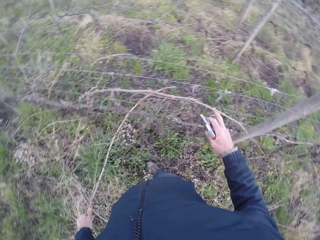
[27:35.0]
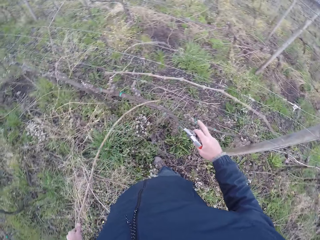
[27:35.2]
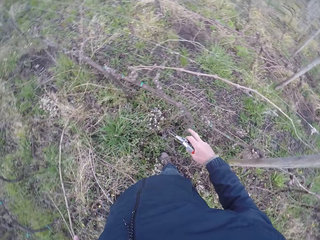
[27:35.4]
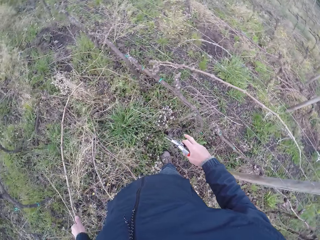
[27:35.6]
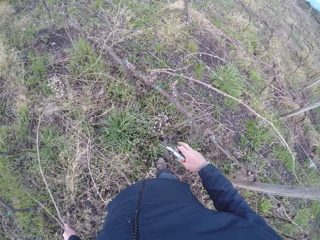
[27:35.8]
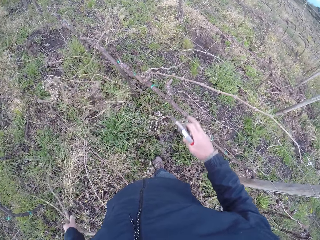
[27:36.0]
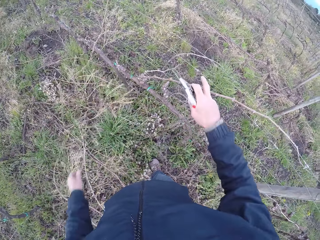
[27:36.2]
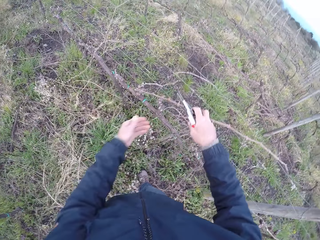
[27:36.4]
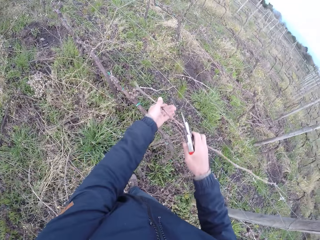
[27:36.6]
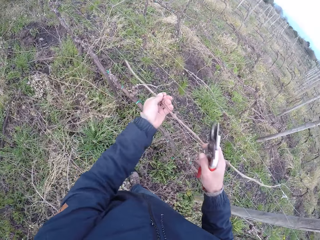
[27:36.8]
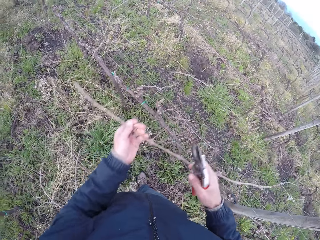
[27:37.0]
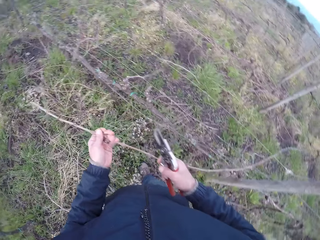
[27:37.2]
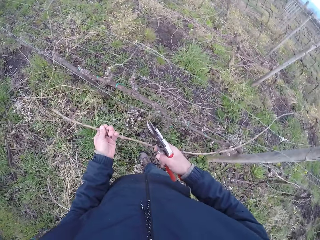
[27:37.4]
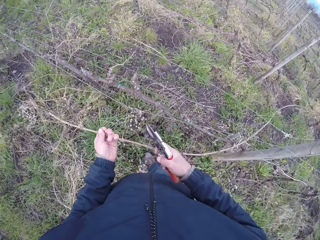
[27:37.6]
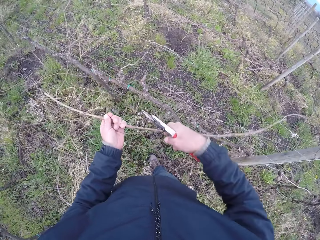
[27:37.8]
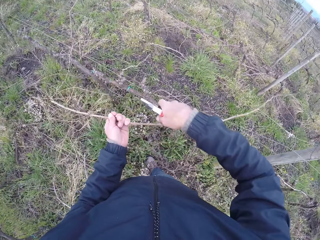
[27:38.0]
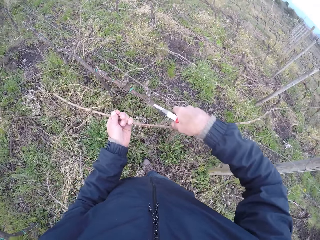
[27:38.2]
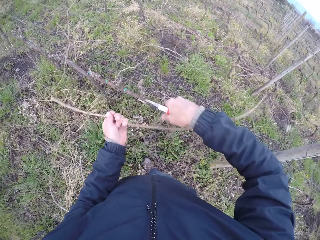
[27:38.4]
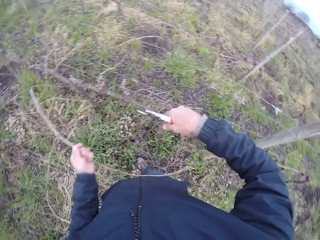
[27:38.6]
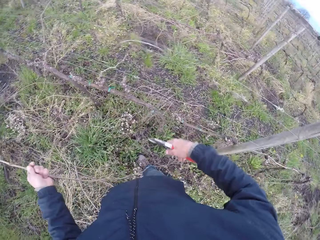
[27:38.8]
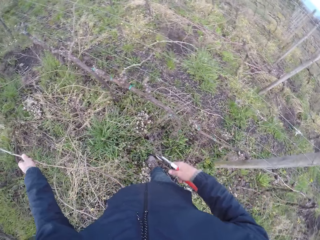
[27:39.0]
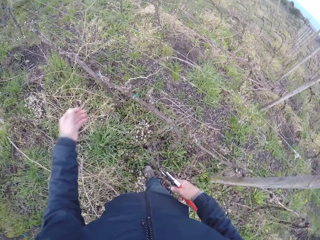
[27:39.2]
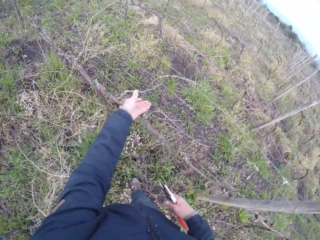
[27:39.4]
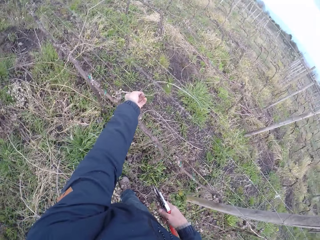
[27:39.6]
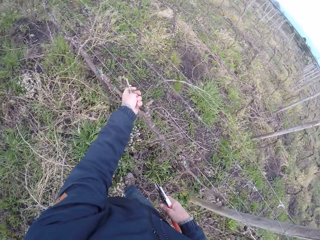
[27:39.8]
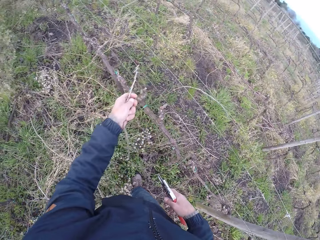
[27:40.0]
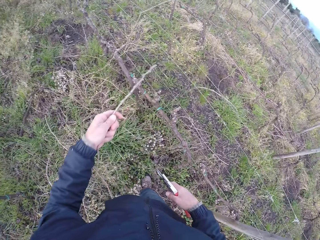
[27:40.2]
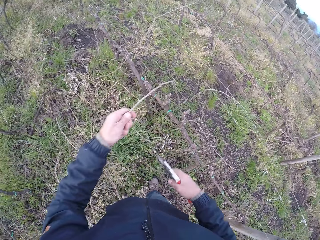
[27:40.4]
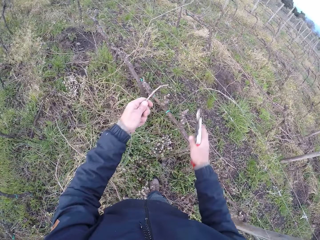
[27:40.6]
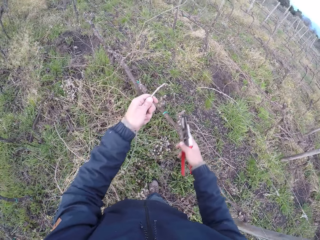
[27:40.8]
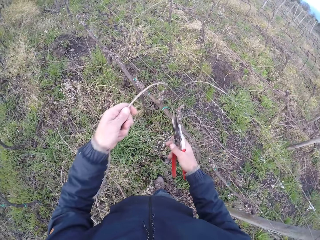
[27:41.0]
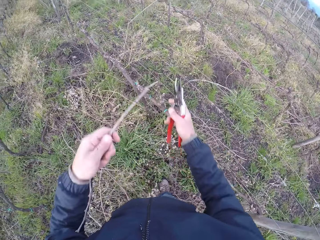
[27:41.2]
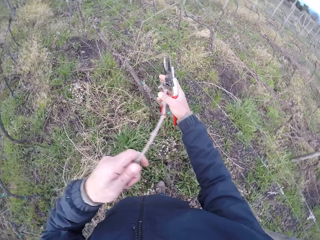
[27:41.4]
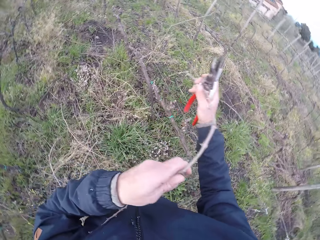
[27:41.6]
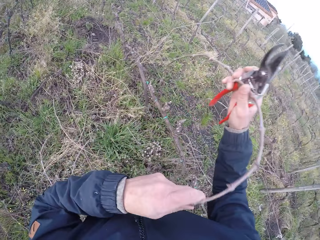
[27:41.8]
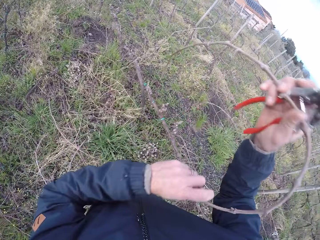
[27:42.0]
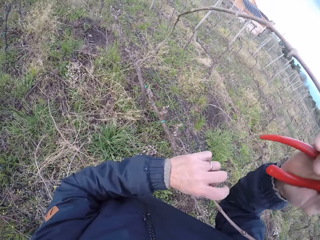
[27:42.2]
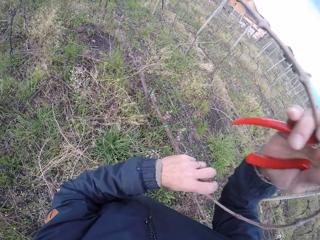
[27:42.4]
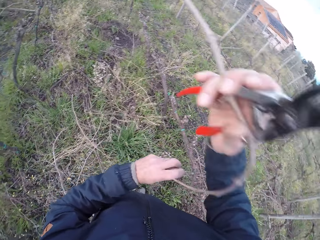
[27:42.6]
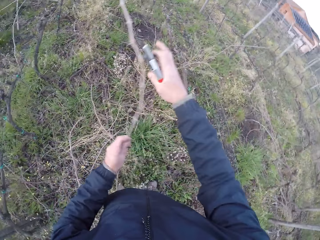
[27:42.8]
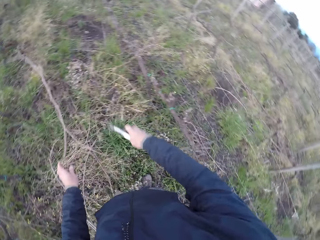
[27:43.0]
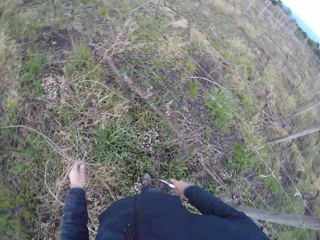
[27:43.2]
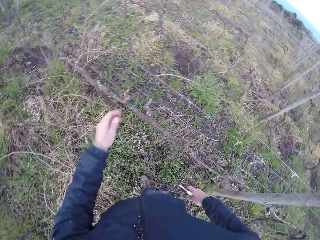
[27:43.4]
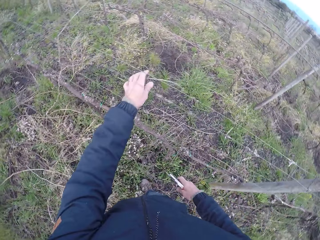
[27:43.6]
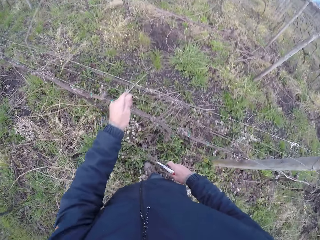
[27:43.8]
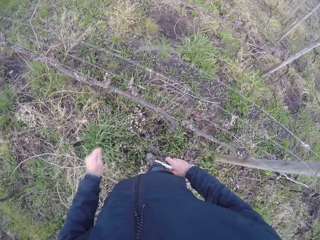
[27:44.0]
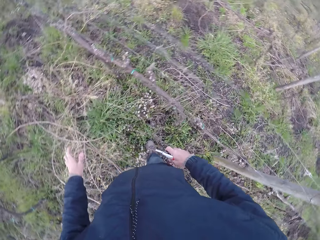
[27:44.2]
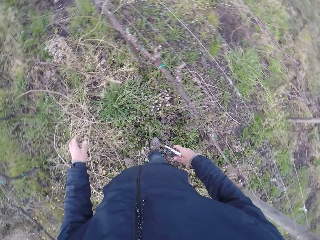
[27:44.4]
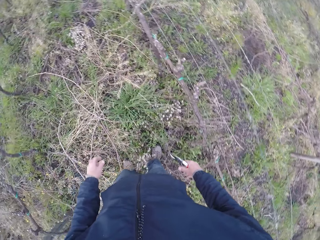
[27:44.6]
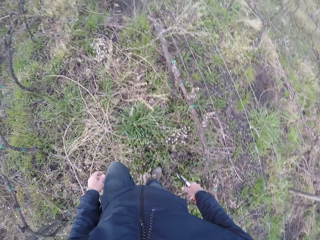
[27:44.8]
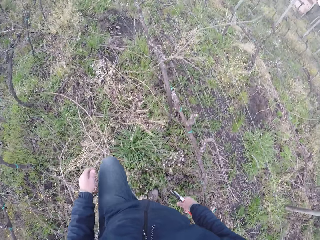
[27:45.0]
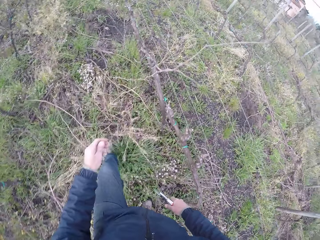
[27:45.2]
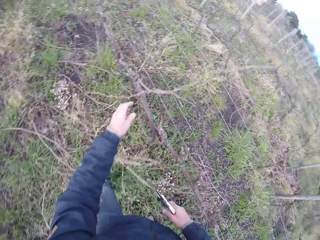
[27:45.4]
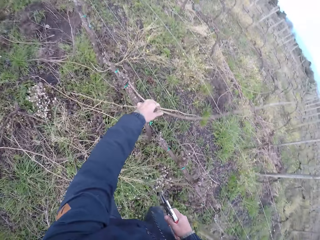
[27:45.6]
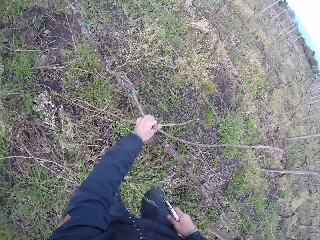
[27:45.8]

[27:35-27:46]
The camera wearer drops the twig in his left hand on the ground. He pulls a twig from the barbed wire fence with his left hand. He drops the twig in his left hand on the ground. He pulls a twig or dry branch from the barbed wire fence with his left hand. He holds the dry branch with both hands and lifts a dry branch from the fence. He drops the twig in his hands on the ground. He removes a twig from the barbed wire cable with his left hand. He drops the dry branch on the ground.

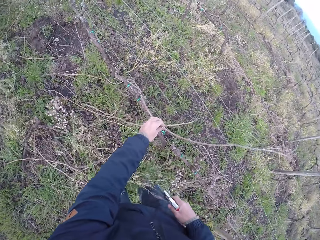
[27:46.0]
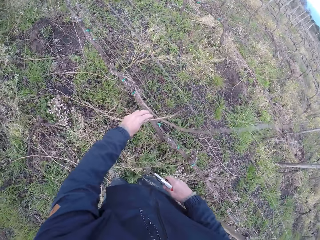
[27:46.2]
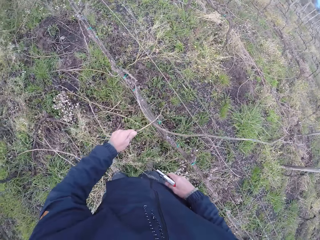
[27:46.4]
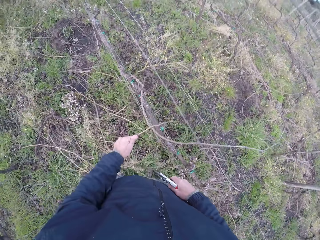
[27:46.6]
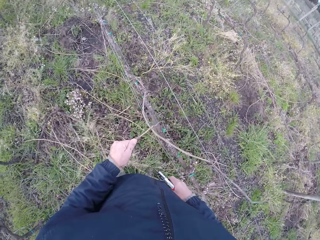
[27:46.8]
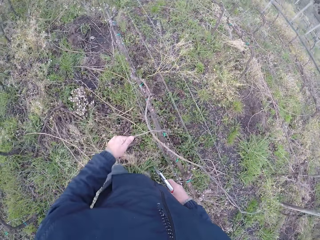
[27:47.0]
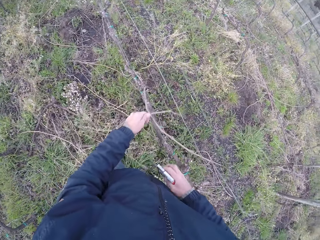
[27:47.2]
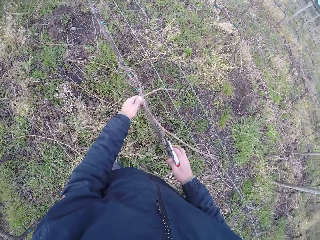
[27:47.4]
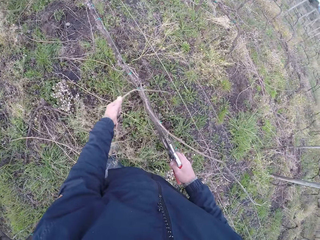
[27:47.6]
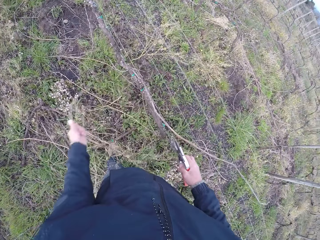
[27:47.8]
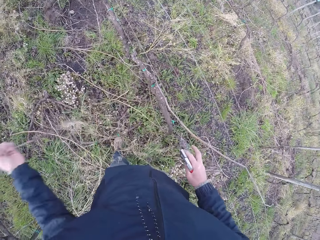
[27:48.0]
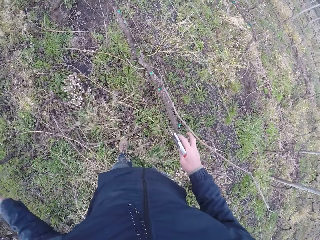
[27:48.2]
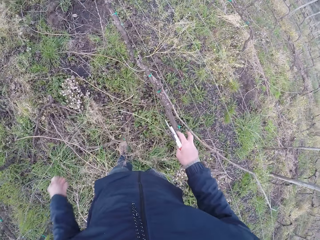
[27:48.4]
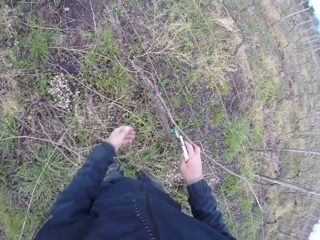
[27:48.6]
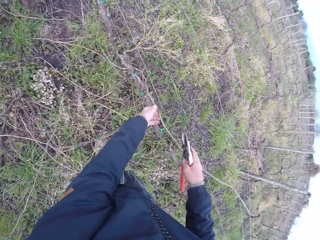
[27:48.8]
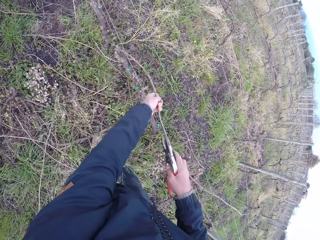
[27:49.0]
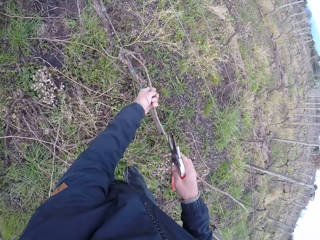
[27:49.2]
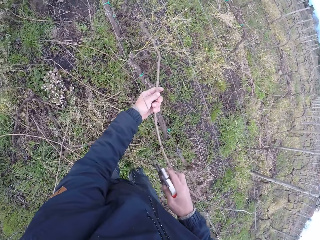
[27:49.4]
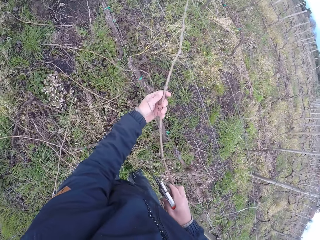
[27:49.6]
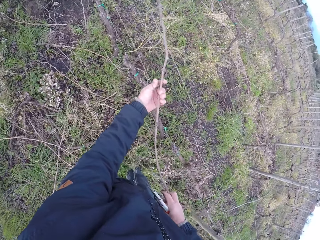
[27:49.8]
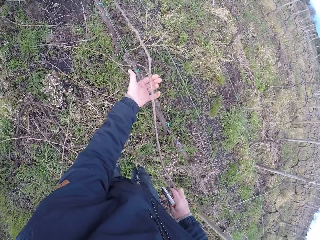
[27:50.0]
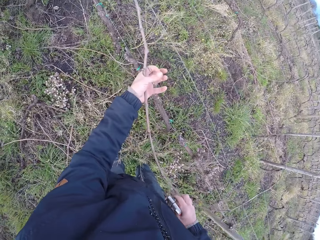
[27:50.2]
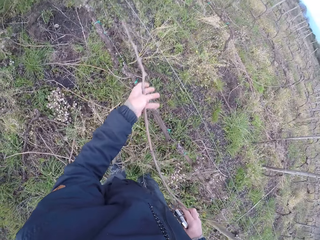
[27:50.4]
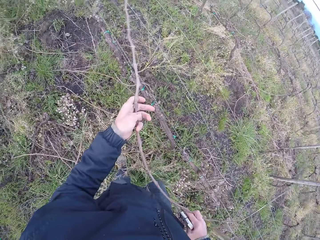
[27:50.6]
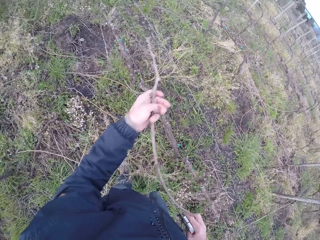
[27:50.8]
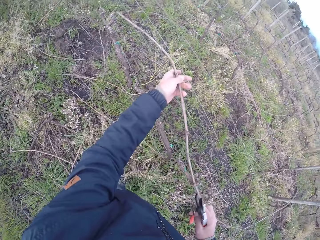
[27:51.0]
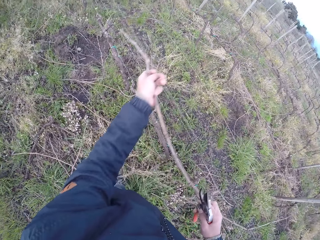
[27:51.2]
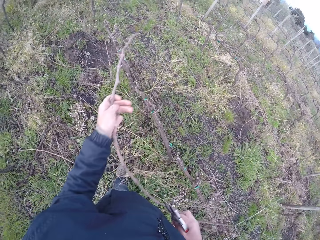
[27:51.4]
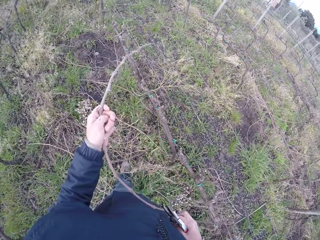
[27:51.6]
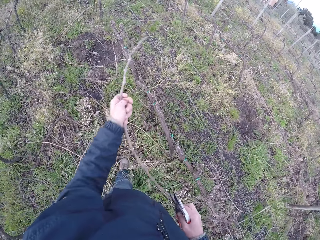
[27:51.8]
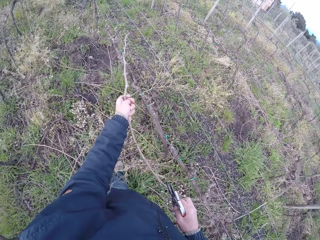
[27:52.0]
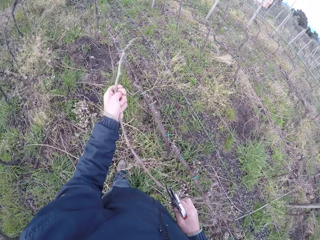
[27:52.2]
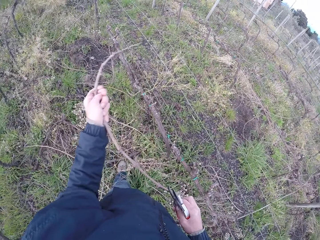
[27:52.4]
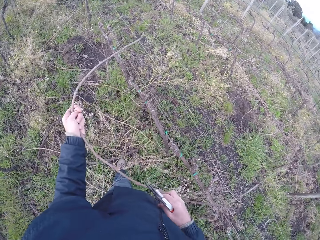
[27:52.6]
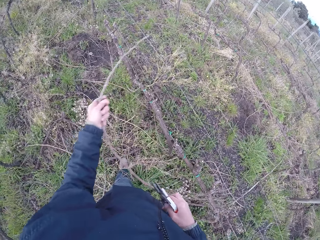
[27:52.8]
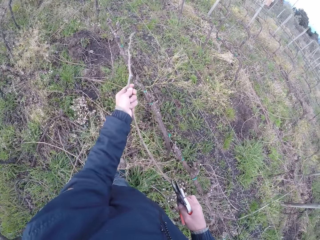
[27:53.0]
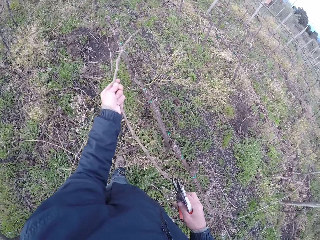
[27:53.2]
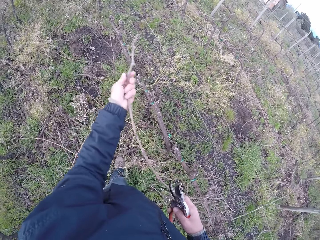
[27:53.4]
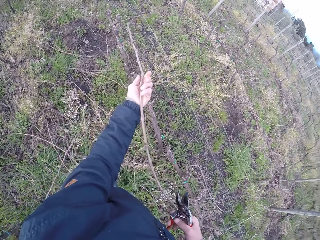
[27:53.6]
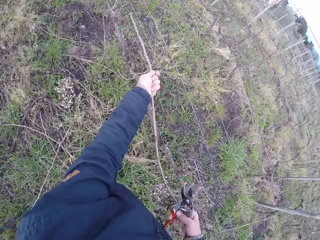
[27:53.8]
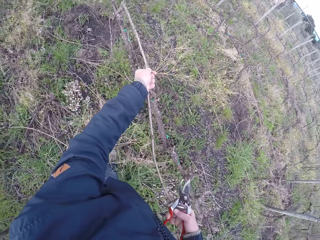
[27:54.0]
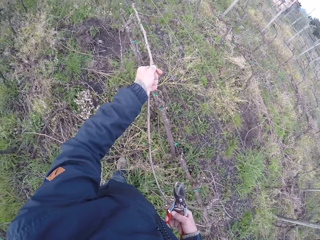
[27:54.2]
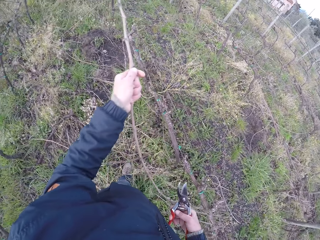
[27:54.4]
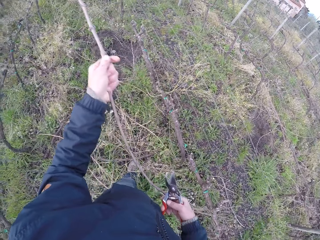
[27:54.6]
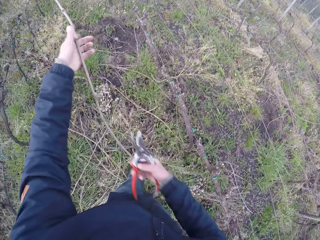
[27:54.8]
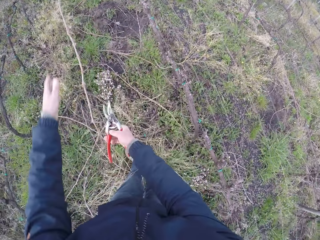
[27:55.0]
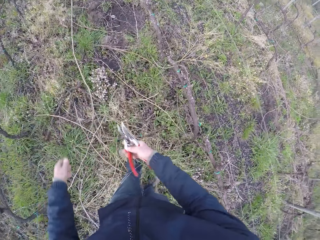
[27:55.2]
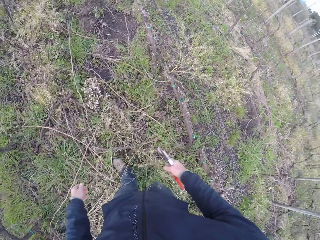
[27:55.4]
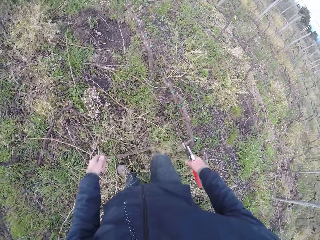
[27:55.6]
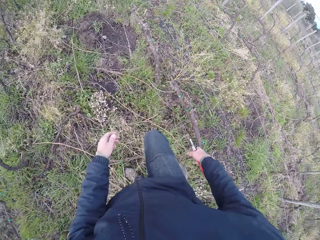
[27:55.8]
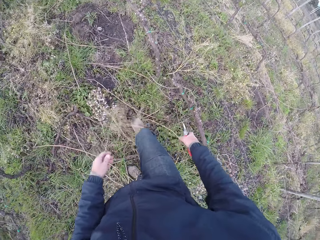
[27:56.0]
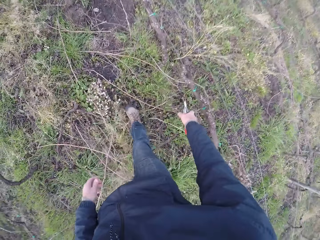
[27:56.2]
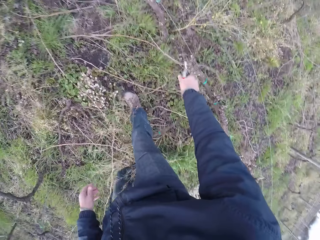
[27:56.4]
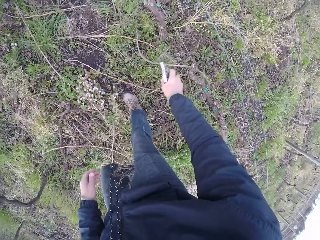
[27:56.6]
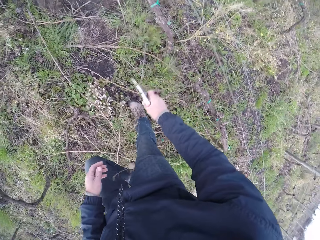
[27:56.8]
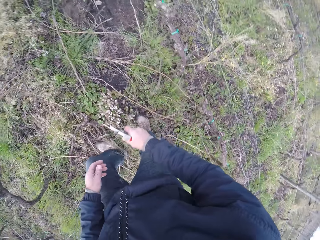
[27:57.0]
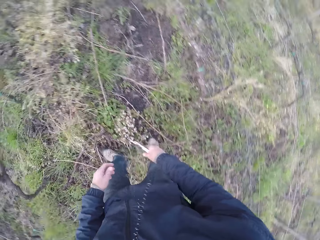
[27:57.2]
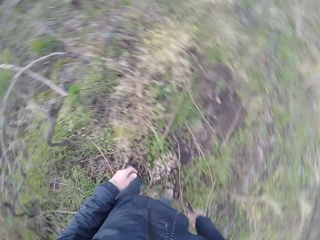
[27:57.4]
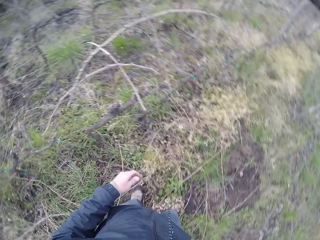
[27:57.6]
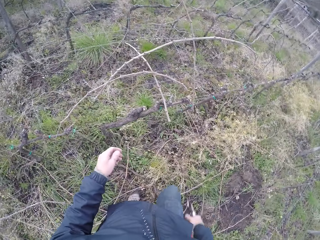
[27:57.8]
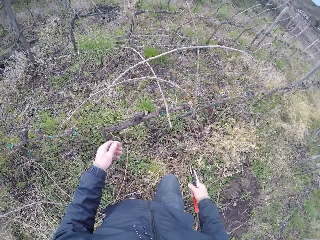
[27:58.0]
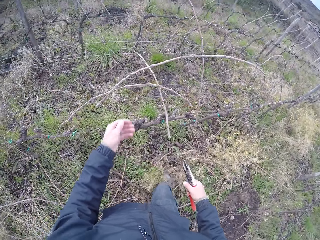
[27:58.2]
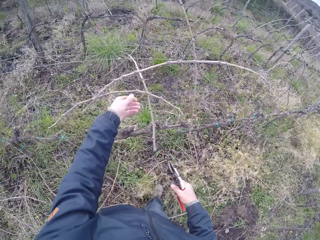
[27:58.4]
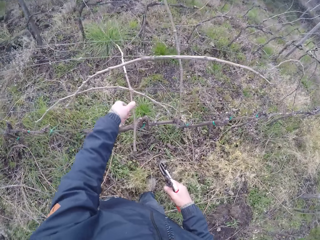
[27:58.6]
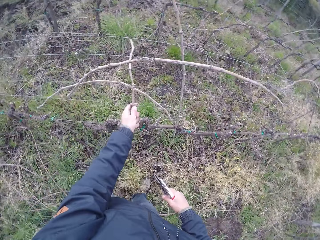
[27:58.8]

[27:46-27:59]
The camera wearer holds branches on a fence with his left hand. He pulls a twig from the barbed wire fence with his left hand. He drops the twig in his hands on the ground. He pulls a twig from the barbed wire fence with his hands. He pulls a branch from the fence. He drops the twig in his hands on the ground. He moves forward. He removes a twig from the barbed wire fence with the pruning plier or secateurs in his right hand. He clips a branch with the secateurs. He drops the branch on the ground. He turns to the left.
